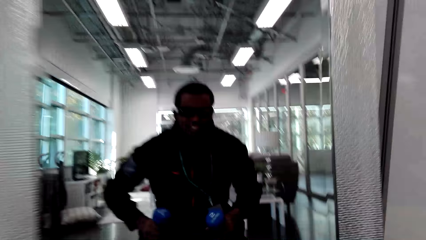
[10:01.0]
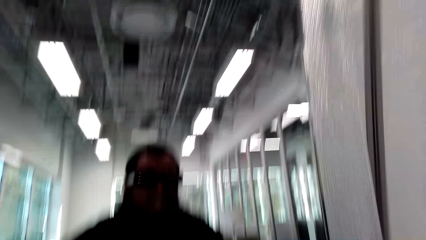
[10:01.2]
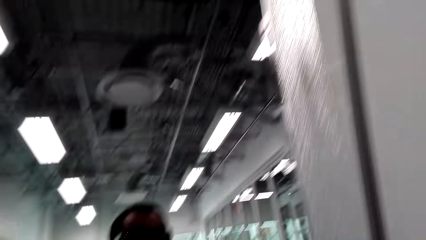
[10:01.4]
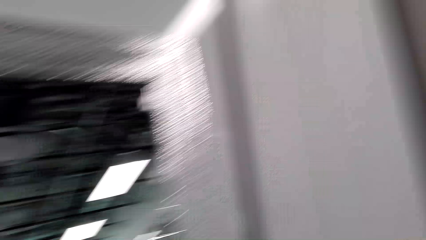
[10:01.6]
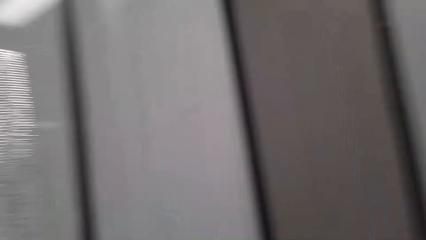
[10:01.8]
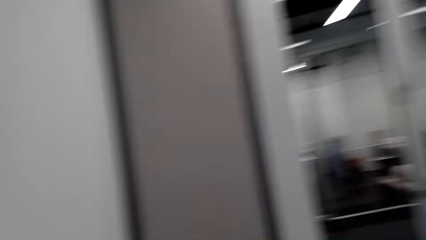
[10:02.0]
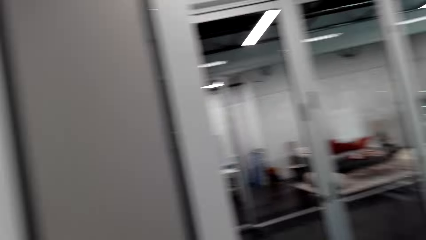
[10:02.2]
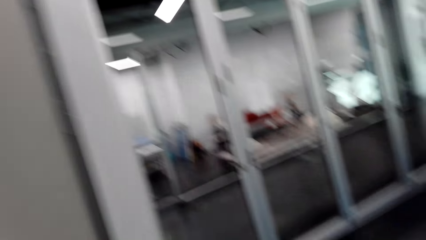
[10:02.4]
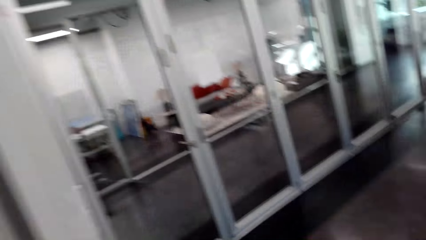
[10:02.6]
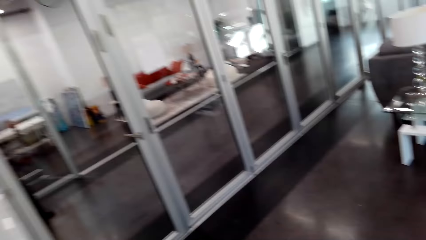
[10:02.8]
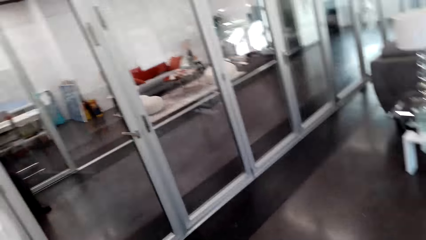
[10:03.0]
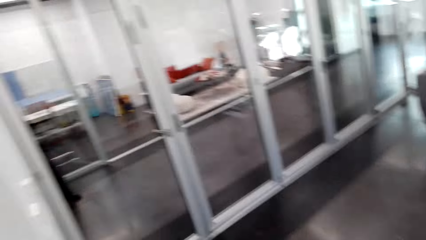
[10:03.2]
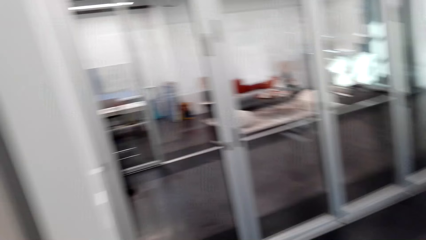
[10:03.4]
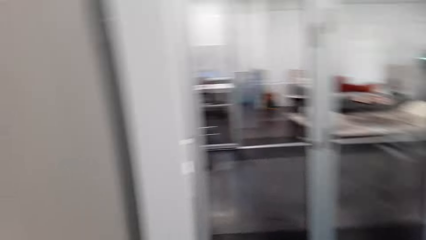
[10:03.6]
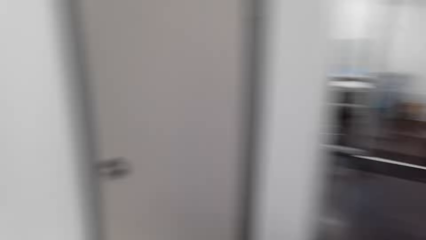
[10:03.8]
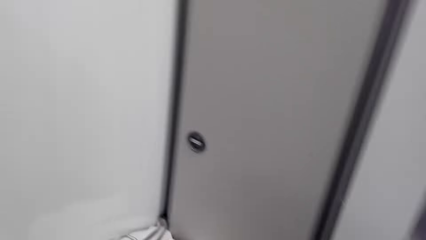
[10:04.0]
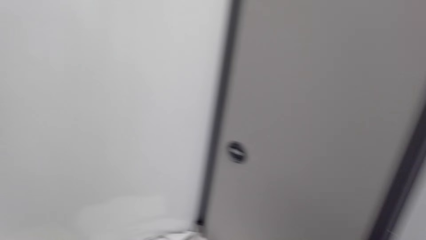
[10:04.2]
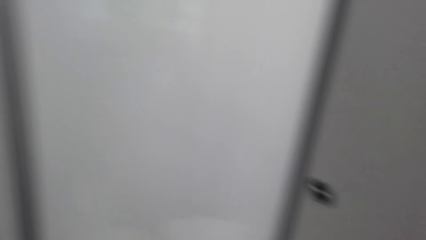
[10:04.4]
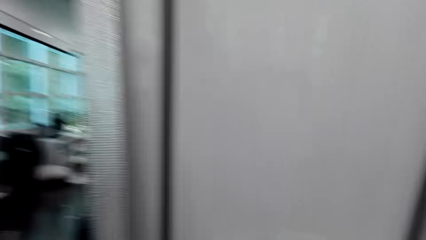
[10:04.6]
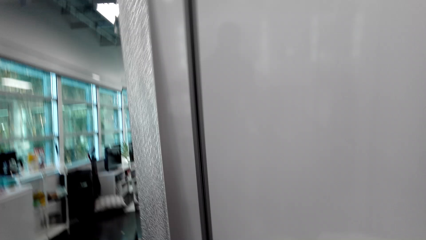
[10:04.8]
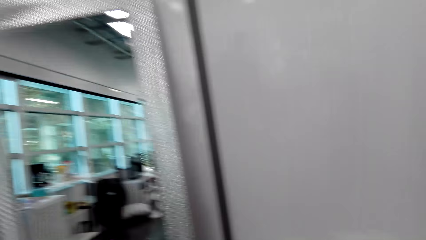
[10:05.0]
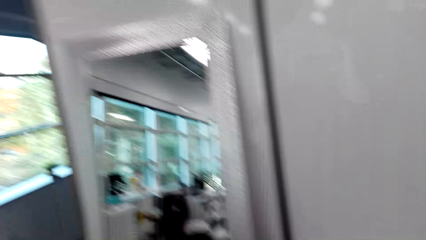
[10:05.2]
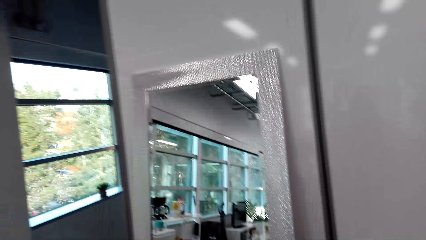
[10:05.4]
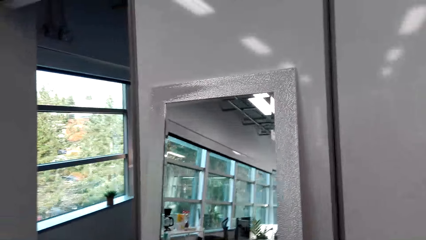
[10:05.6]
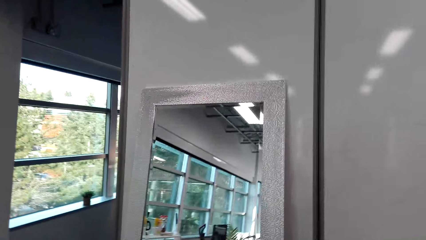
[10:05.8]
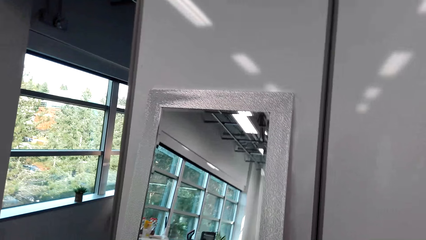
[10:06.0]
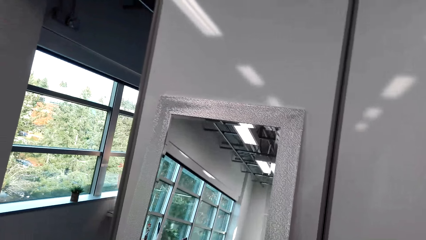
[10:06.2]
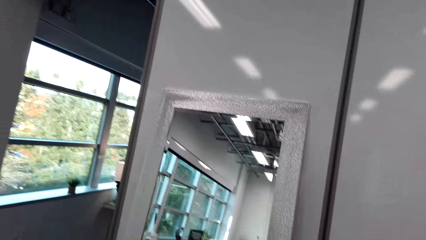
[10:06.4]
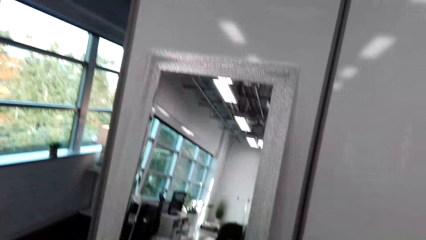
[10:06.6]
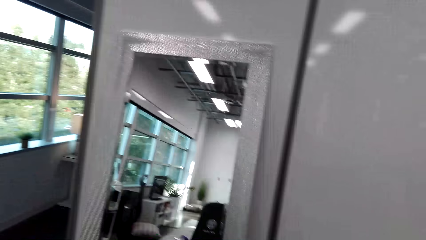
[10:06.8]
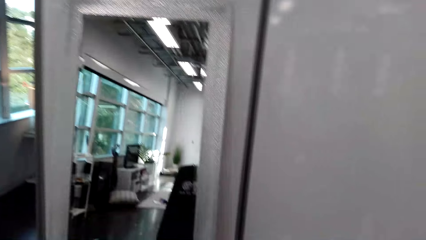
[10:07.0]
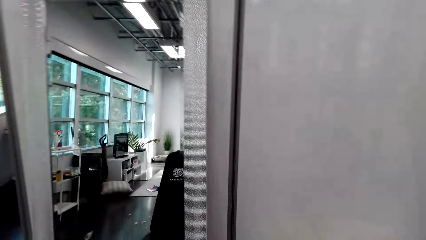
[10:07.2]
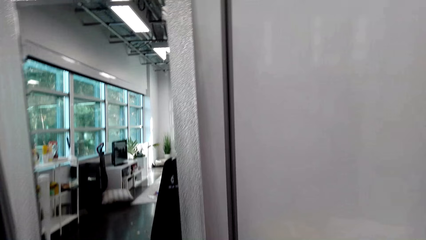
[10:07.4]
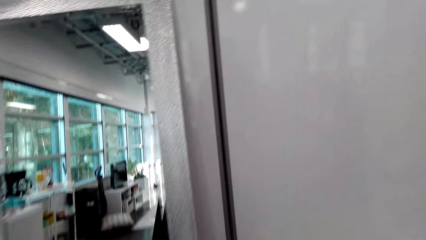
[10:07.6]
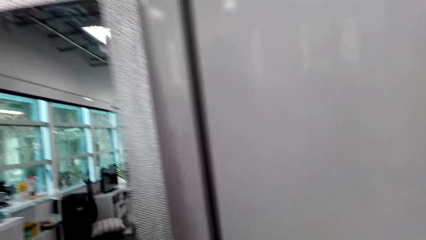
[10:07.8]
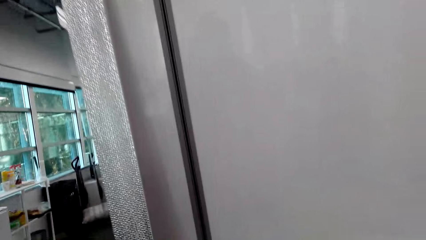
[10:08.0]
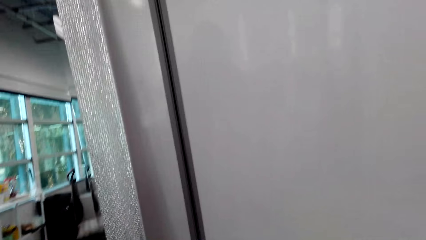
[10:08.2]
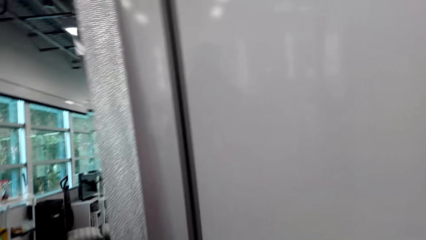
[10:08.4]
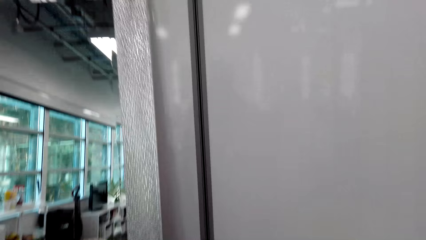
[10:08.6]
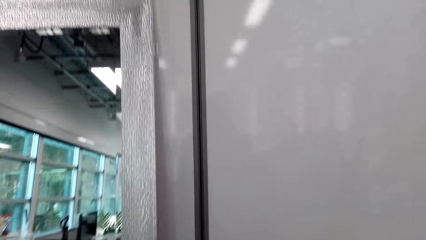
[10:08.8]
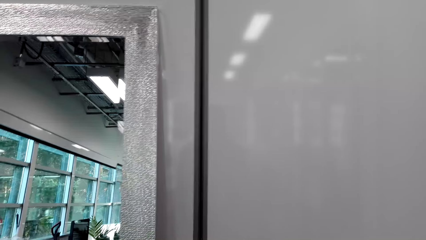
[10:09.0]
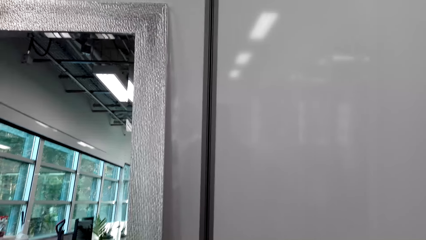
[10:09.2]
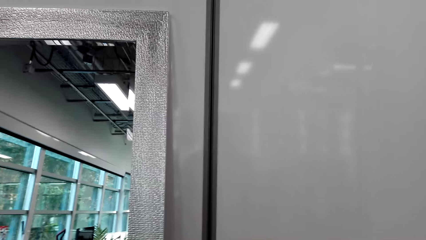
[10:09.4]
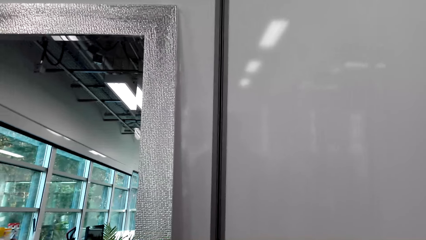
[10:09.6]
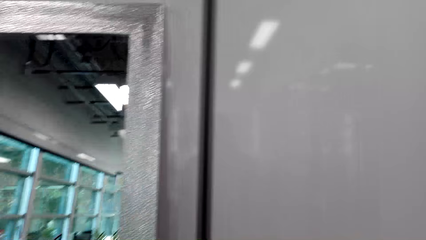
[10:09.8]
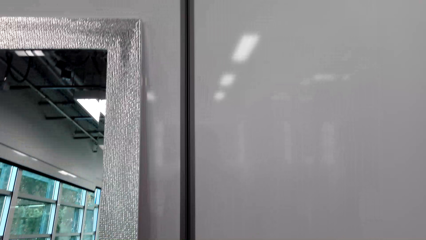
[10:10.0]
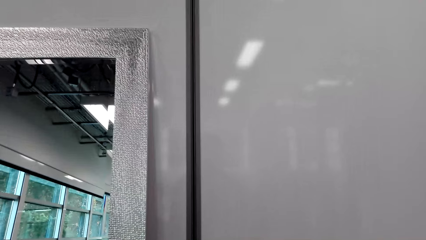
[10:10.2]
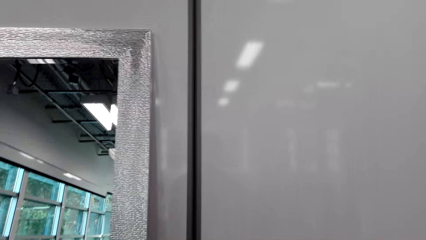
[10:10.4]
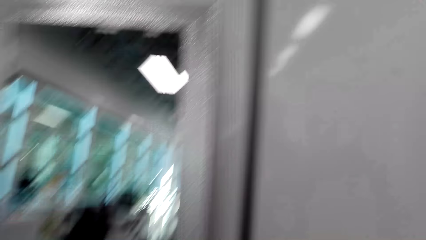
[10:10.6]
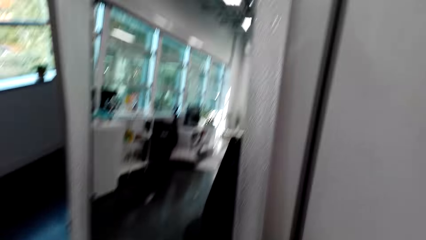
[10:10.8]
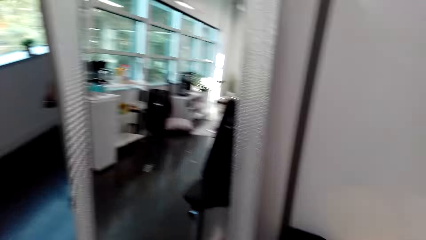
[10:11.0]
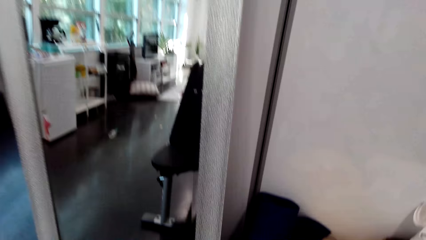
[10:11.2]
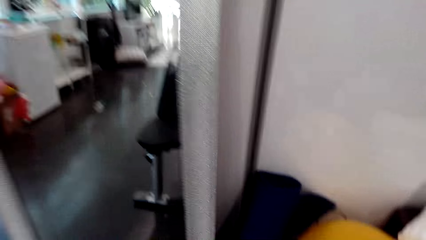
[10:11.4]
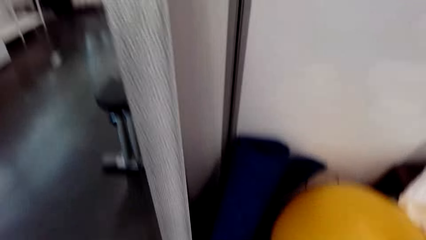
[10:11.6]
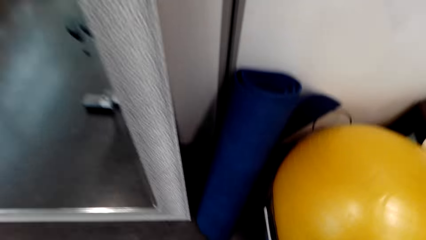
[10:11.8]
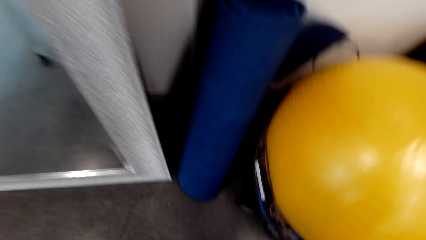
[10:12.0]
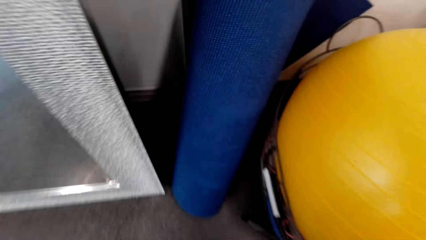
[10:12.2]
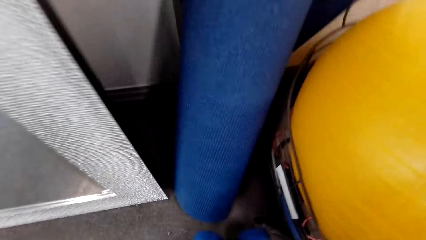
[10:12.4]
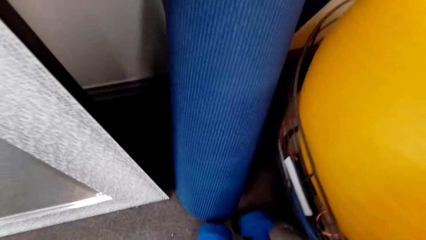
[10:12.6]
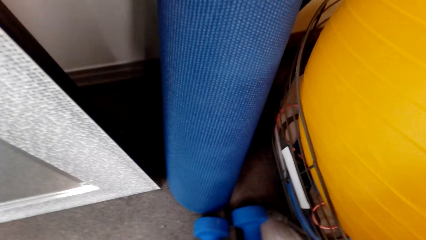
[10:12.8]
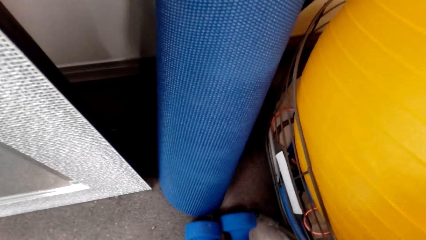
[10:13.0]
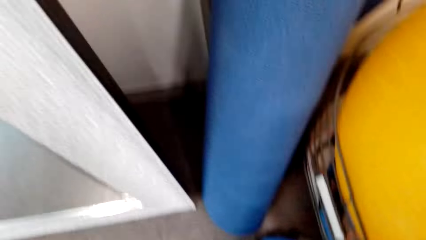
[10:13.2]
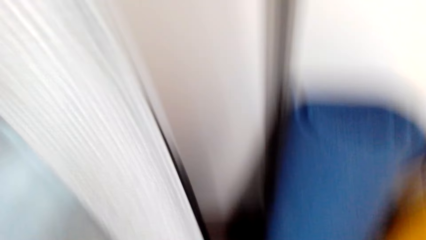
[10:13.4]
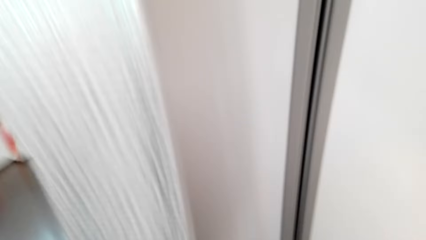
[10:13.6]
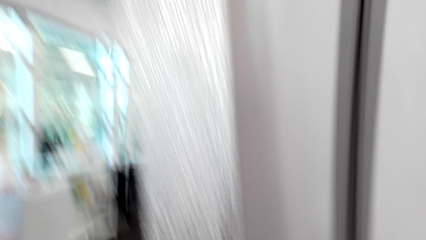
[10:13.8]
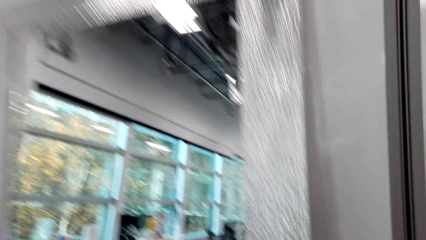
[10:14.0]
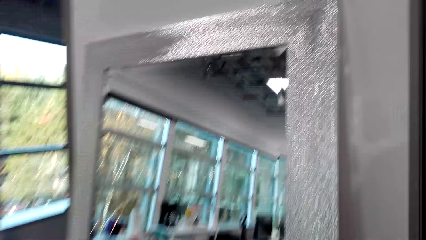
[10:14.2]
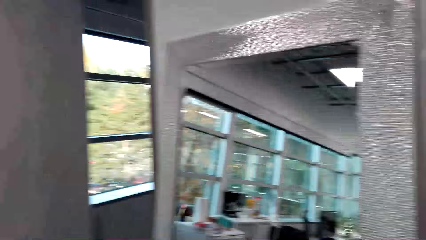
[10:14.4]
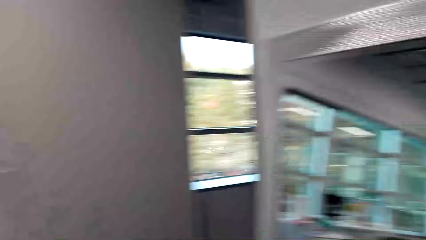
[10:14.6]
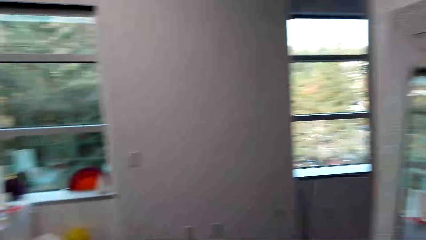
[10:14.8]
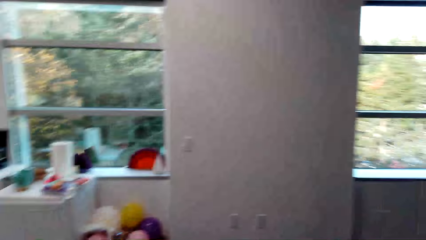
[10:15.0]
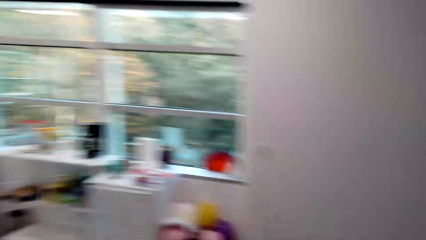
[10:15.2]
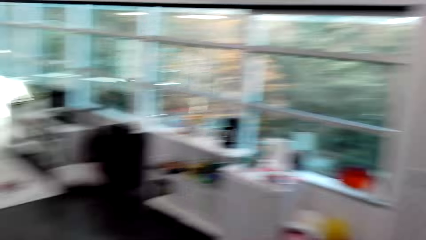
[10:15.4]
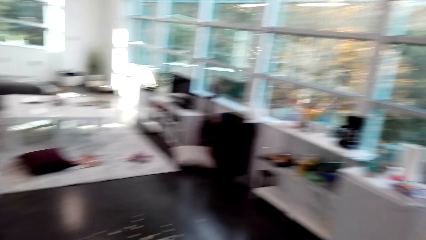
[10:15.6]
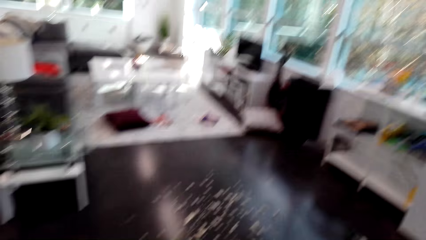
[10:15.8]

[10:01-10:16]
The camera wearer stands up. They look around the house. They walk around. They look around. They return the dumbbells on the ground. They walk around.
